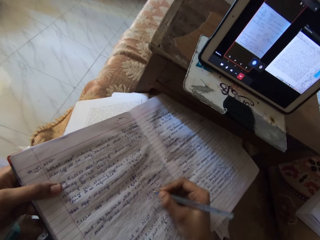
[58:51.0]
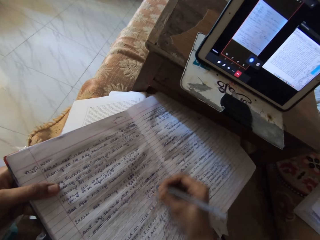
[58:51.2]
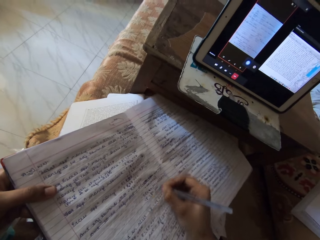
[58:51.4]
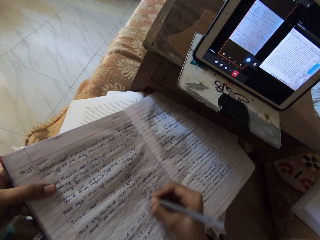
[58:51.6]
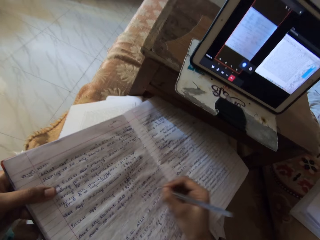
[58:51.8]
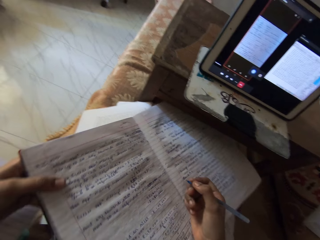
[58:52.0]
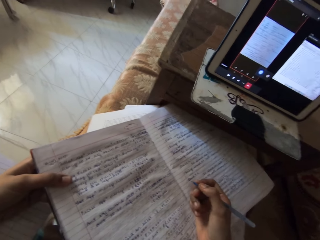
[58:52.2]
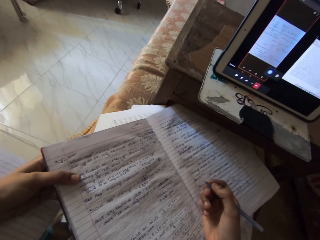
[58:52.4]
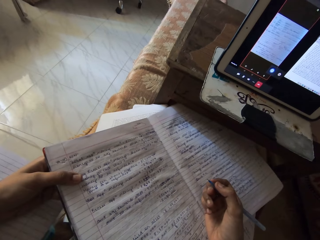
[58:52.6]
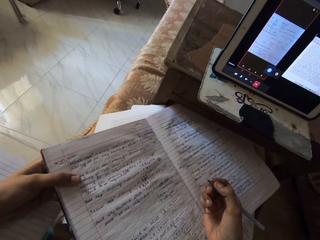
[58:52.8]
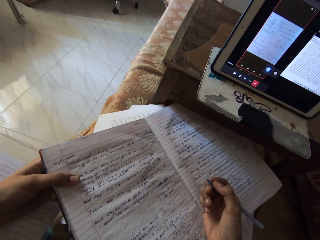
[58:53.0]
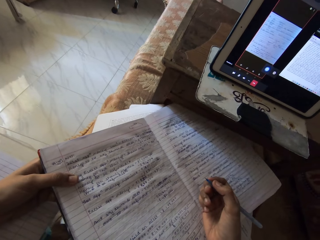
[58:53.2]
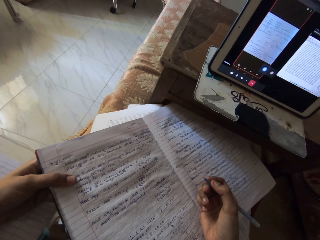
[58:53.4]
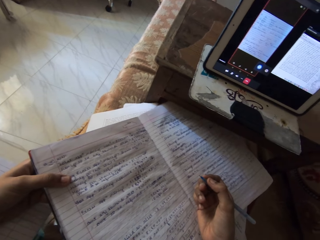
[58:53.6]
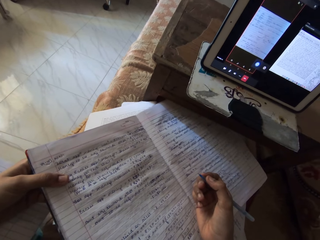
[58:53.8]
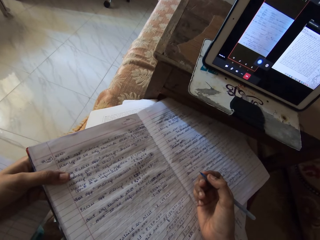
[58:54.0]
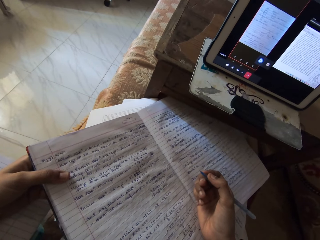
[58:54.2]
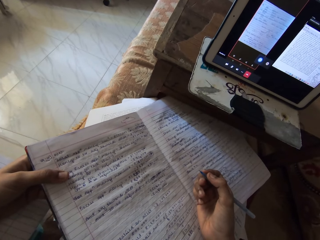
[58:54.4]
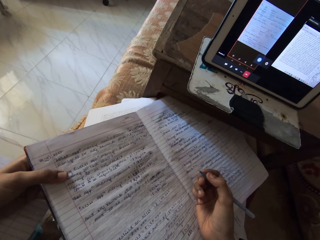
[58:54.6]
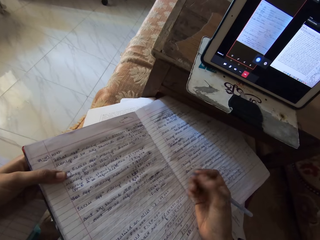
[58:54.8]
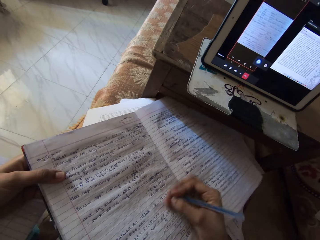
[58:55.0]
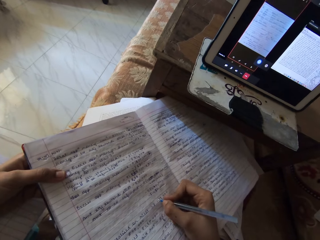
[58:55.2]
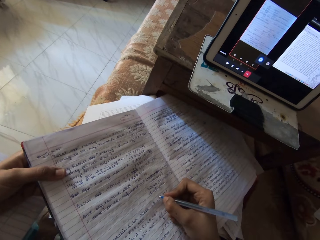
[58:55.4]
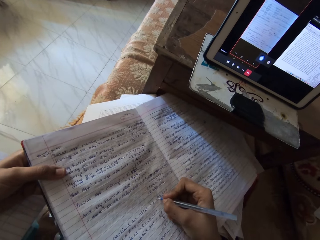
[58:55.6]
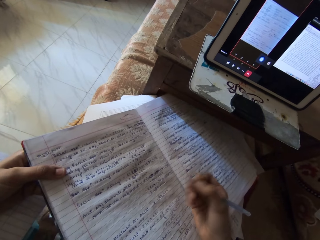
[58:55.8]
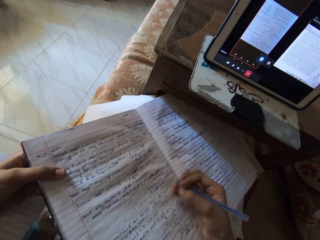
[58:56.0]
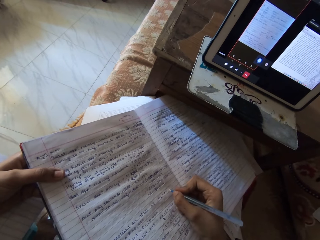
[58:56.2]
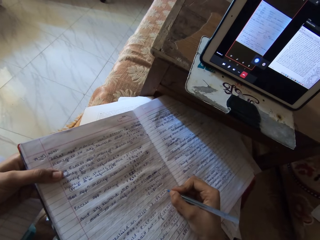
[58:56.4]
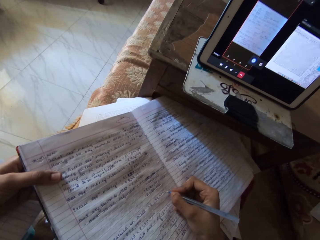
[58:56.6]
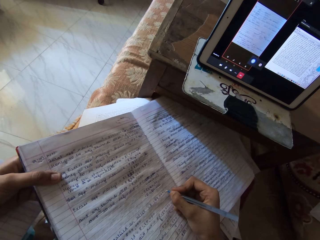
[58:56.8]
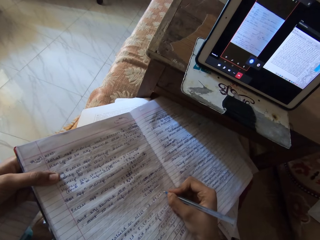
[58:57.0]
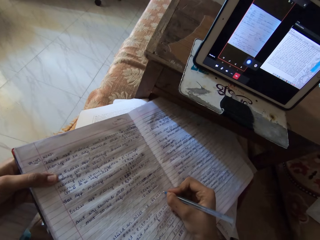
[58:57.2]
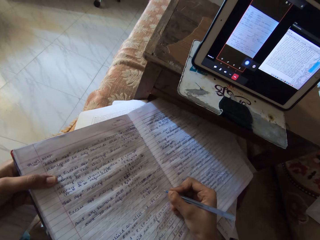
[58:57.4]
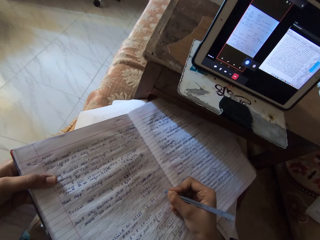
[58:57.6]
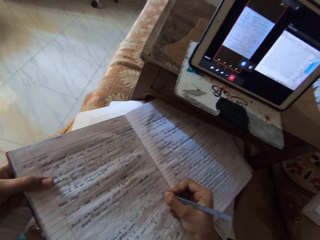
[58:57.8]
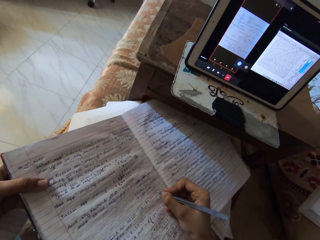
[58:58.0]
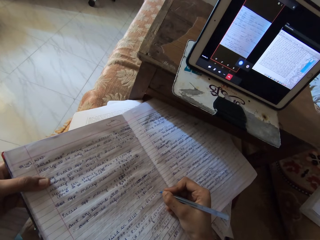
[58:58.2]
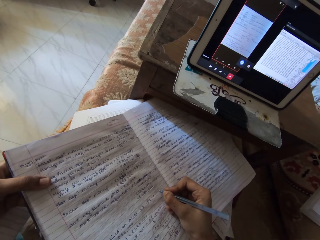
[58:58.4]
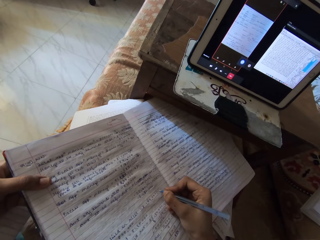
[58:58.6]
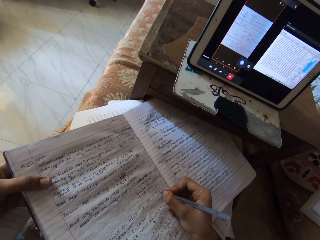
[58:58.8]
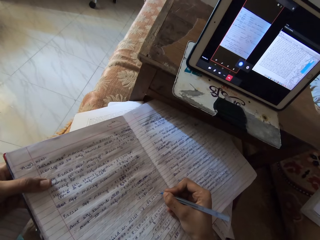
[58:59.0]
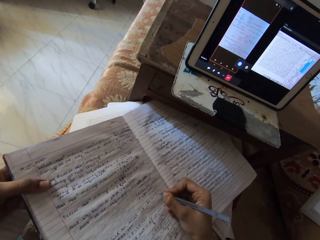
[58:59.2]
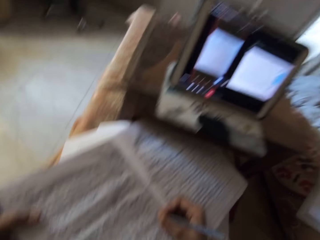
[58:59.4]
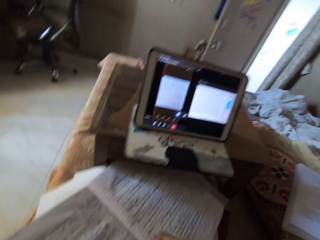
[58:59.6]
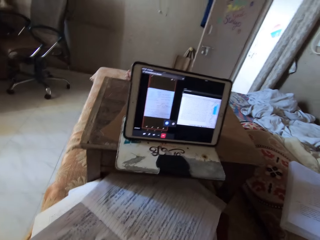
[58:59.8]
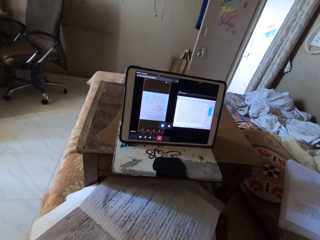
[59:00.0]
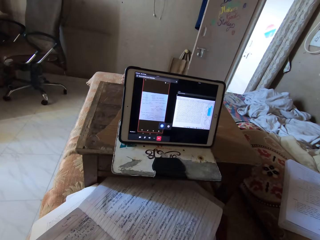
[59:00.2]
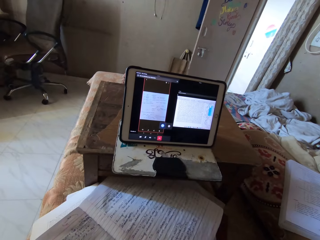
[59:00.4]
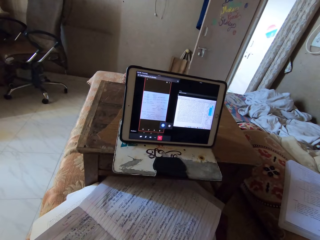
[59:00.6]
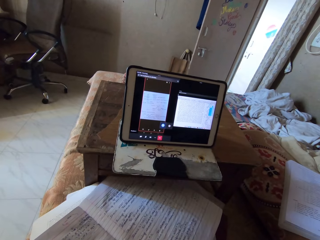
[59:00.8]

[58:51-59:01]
The camera wearer listens to a tablet. They write on the book.

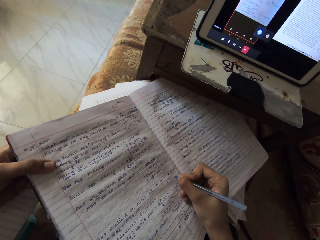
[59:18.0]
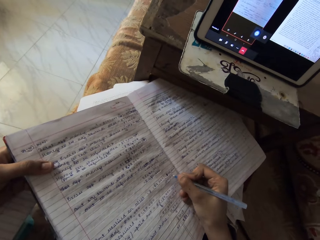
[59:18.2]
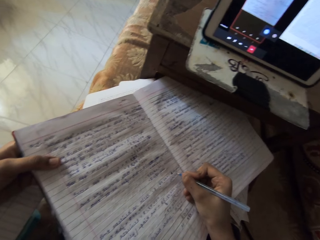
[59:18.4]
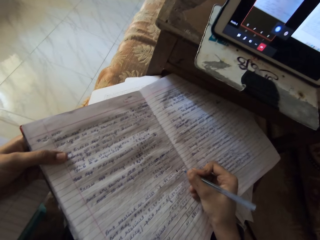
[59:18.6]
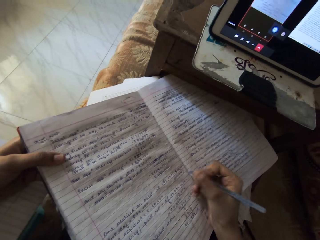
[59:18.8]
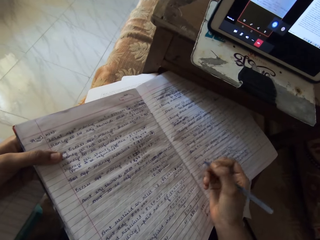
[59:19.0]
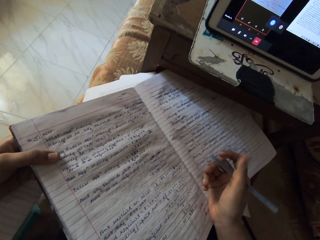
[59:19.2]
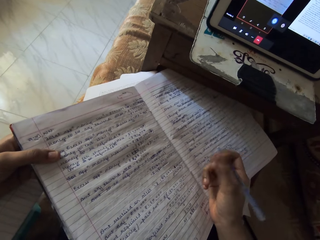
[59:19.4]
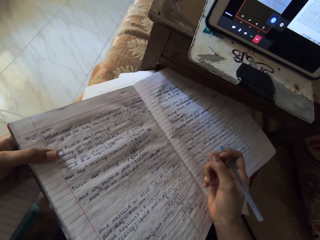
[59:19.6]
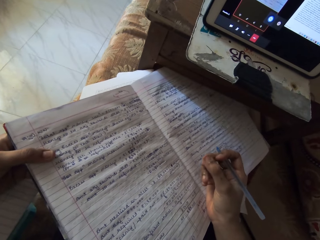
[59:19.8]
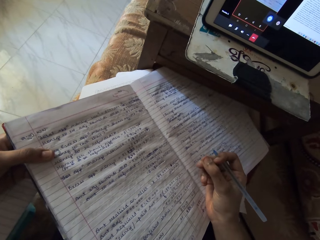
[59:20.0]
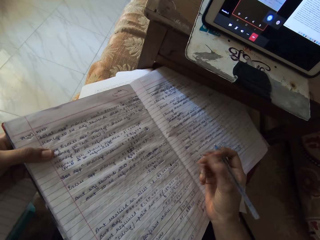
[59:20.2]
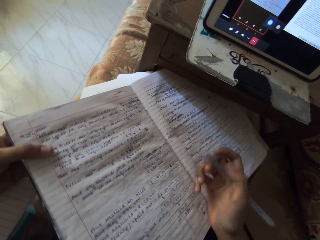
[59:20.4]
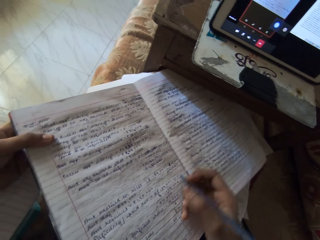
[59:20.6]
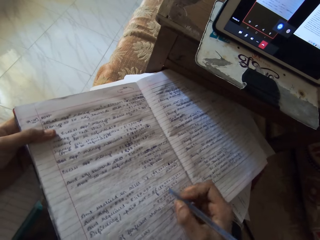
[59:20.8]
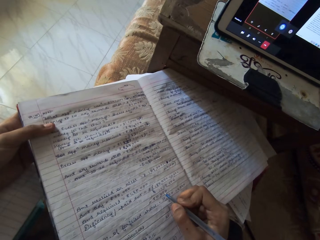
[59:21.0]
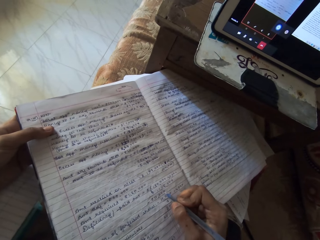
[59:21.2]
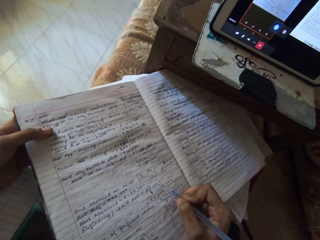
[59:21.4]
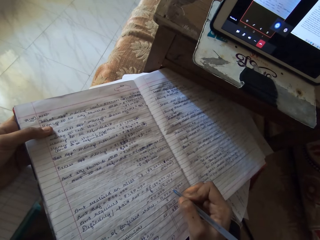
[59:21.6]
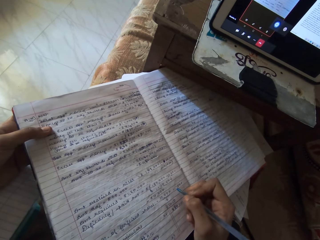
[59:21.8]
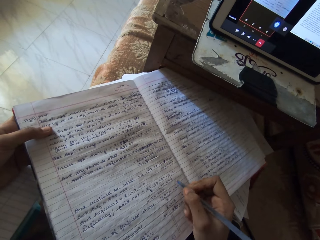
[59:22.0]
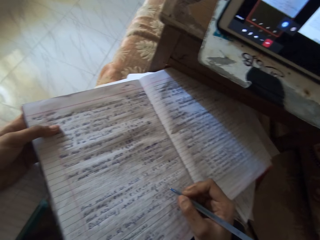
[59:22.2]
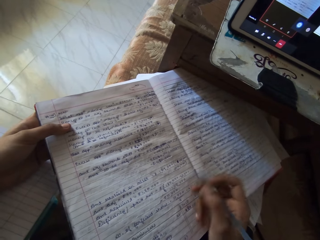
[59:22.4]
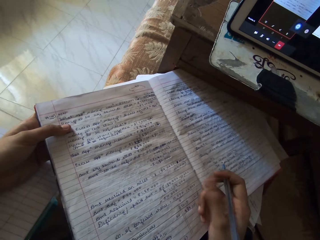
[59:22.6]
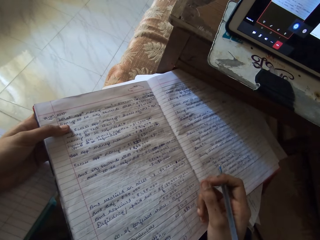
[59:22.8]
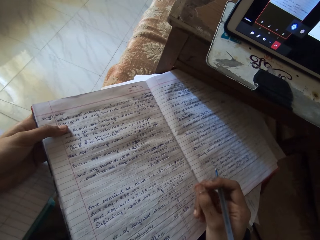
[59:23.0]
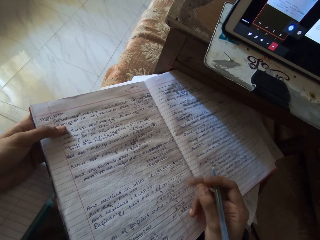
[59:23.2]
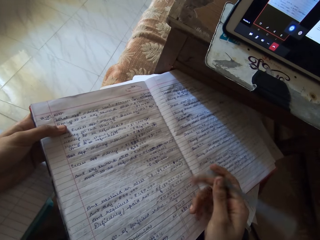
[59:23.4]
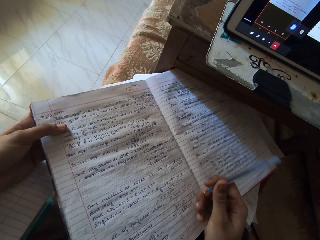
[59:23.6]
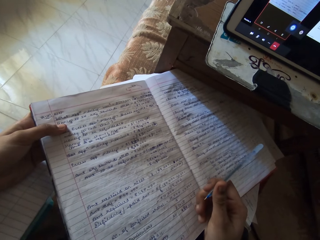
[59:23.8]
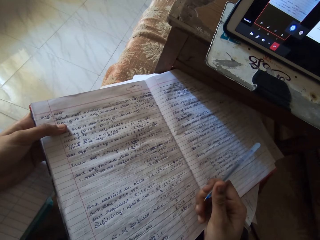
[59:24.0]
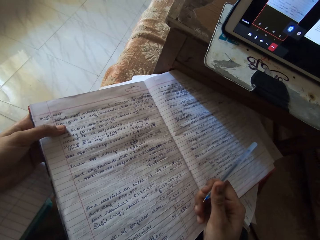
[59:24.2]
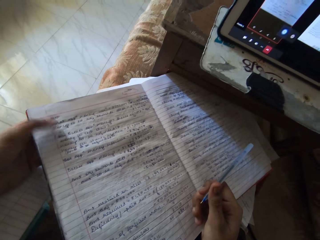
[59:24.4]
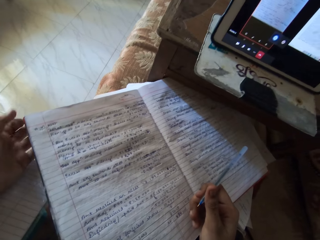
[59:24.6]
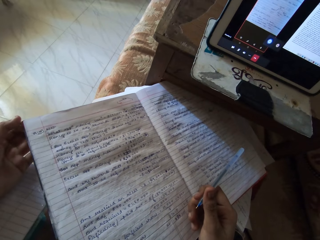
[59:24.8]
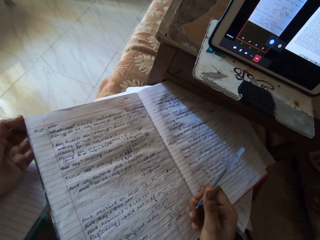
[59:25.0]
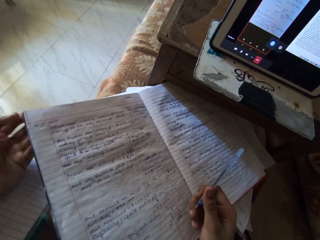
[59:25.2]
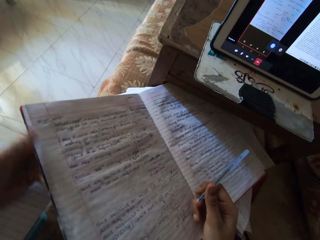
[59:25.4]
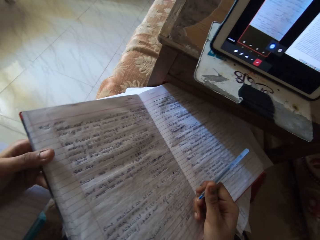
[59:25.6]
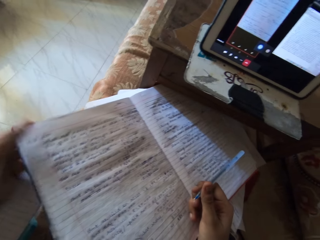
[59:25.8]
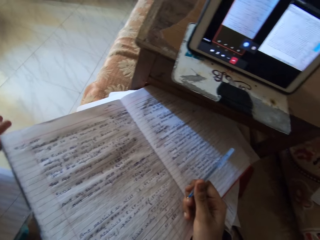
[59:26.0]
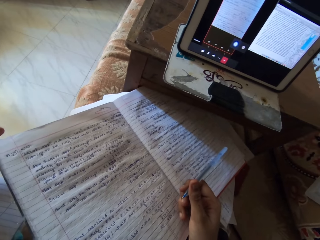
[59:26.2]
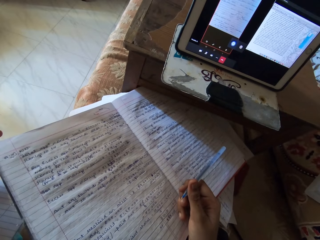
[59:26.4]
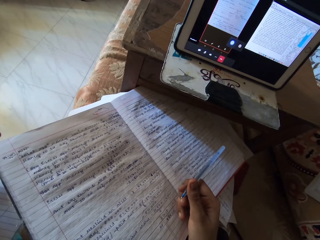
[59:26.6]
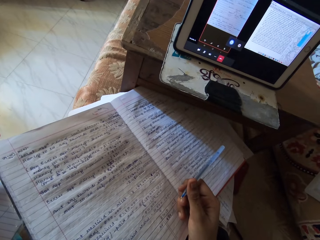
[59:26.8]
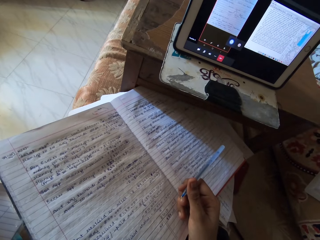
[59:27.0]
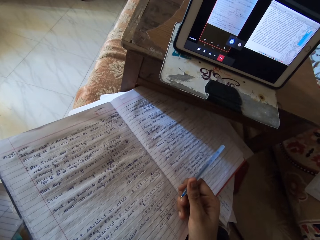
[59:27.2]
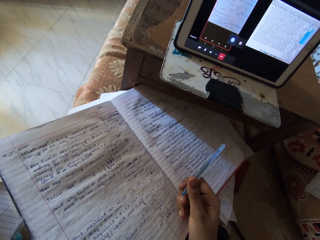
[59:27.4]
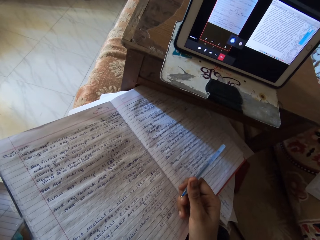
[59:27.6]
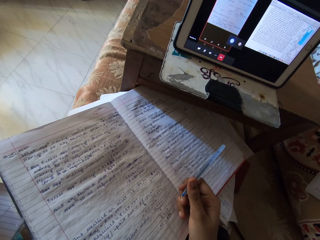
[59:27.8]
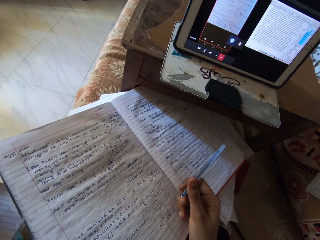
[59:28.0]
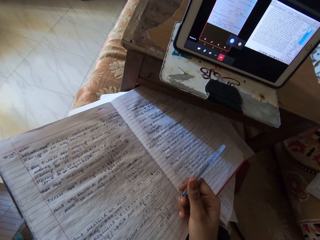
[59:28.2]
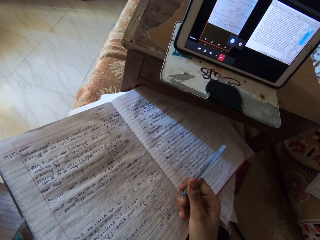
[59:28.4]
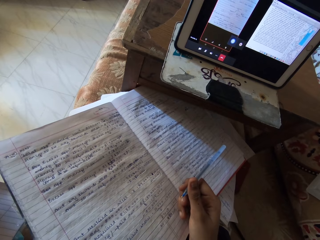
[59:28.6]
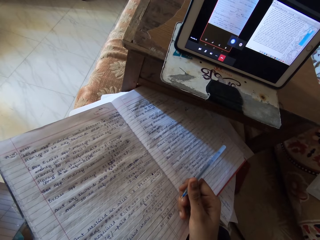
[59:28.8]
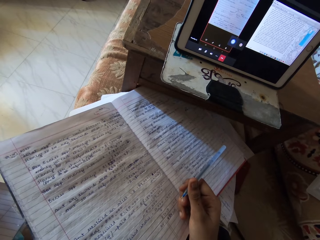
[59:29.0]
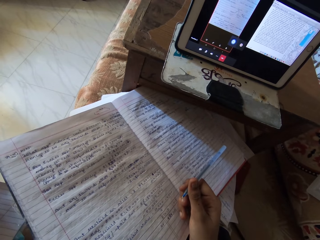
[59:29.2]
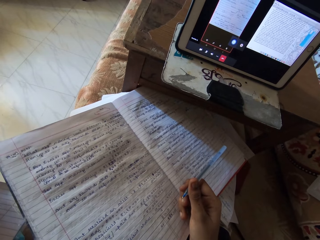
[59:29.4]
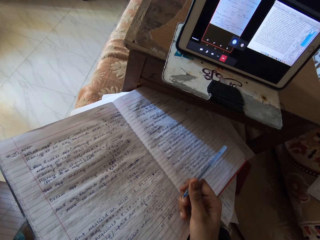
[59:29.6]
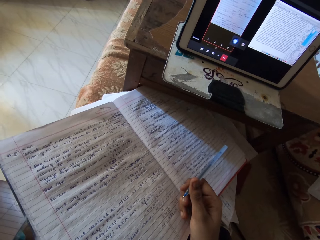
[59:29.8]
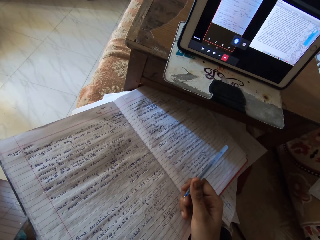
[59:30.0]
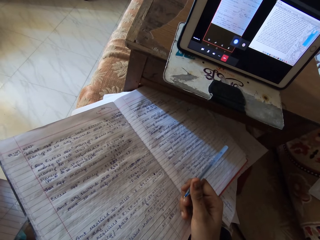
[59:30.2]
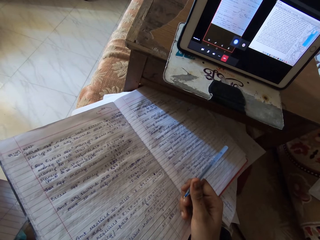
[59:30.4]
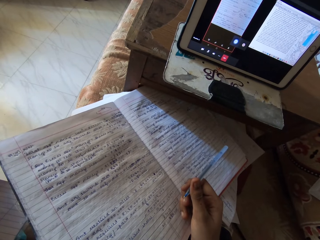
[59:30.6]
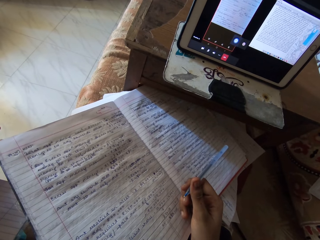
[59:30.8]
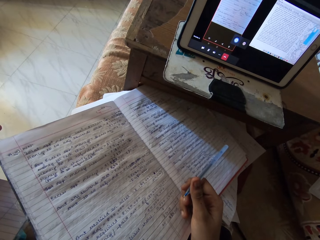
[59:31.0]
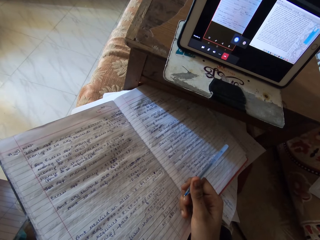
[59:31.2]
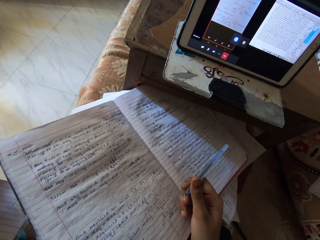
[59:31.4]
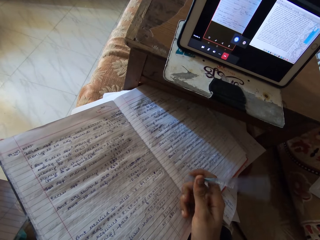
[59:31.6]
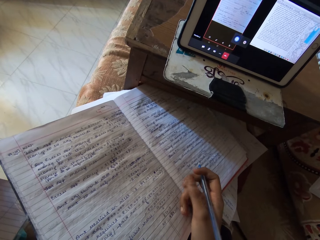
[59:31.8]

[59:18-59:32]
The camera wearer reads a book.
